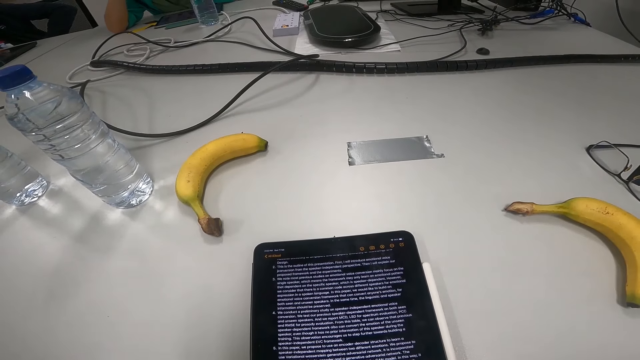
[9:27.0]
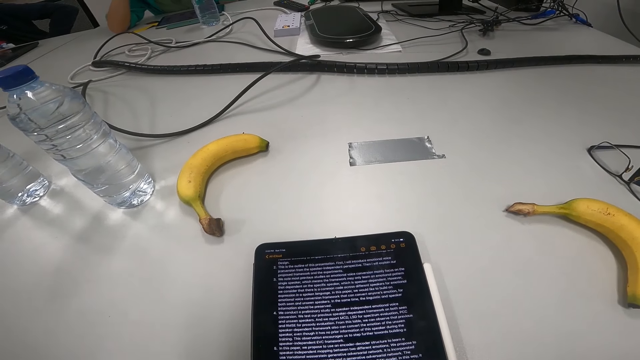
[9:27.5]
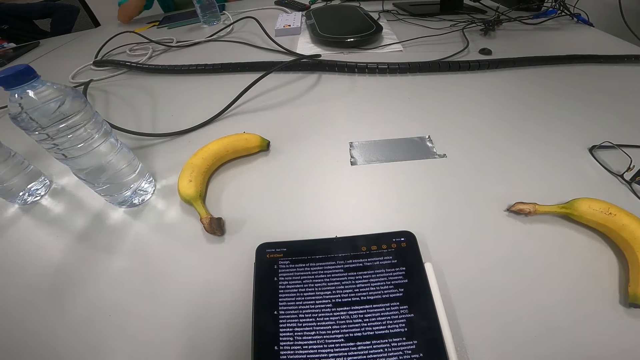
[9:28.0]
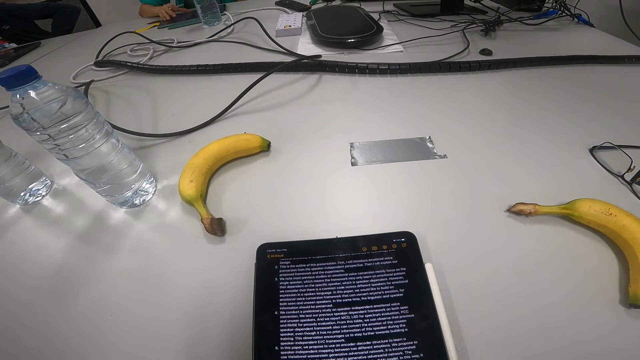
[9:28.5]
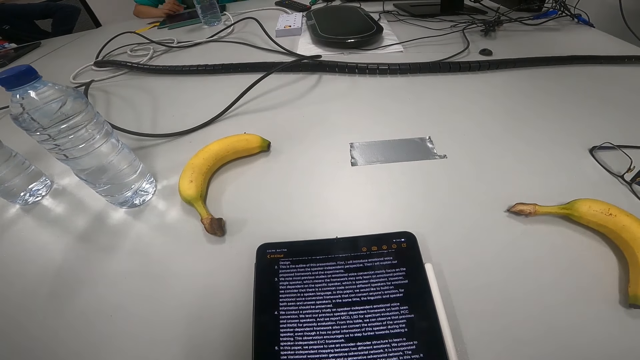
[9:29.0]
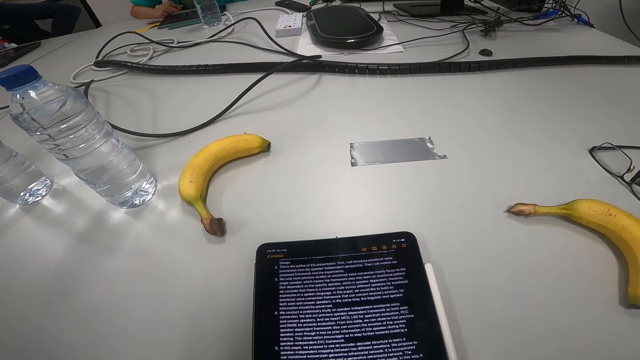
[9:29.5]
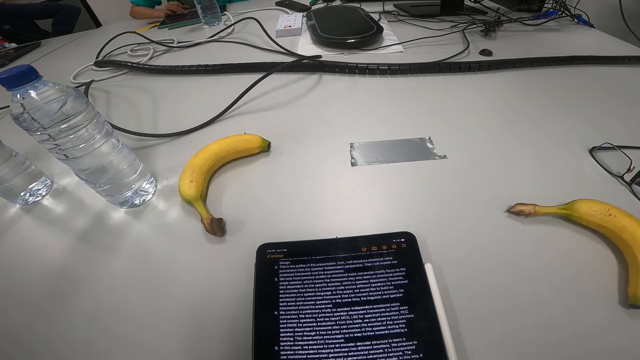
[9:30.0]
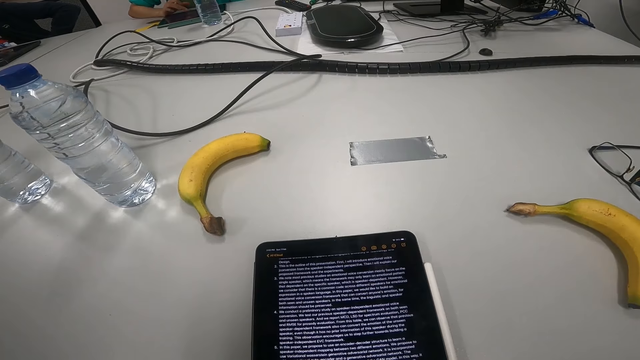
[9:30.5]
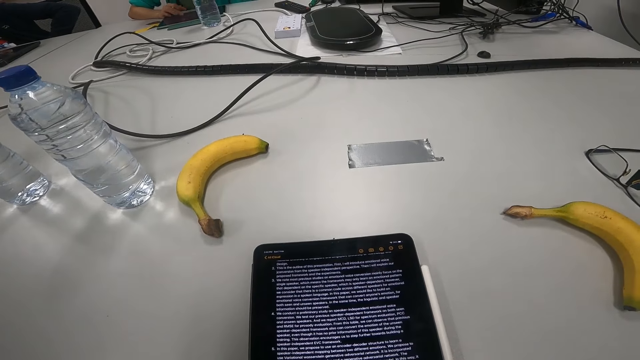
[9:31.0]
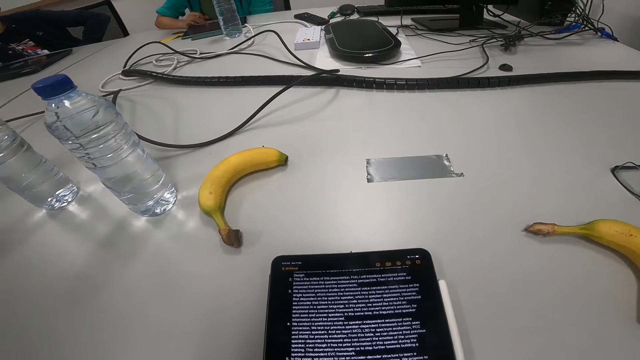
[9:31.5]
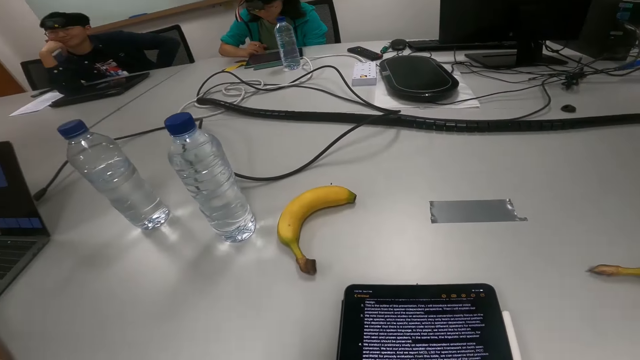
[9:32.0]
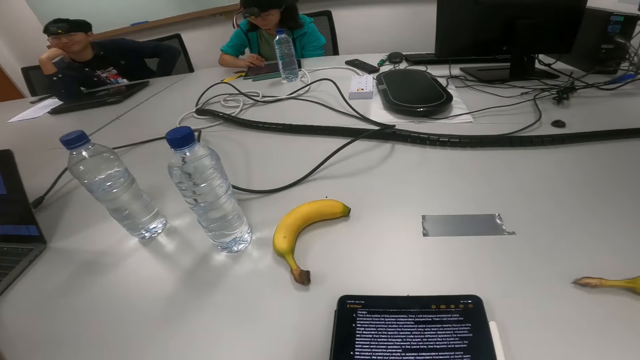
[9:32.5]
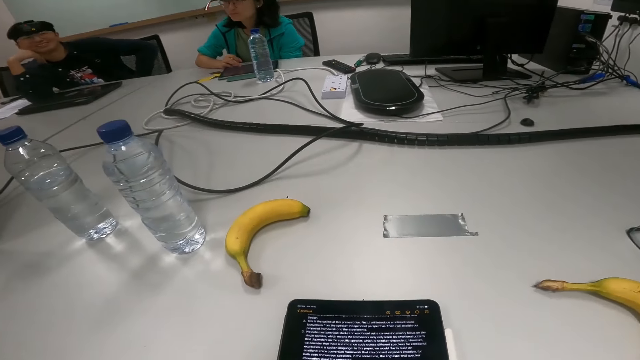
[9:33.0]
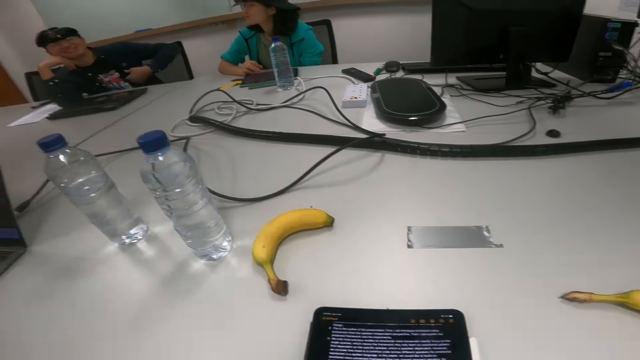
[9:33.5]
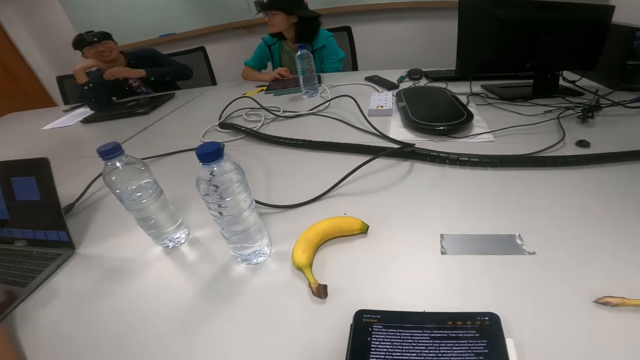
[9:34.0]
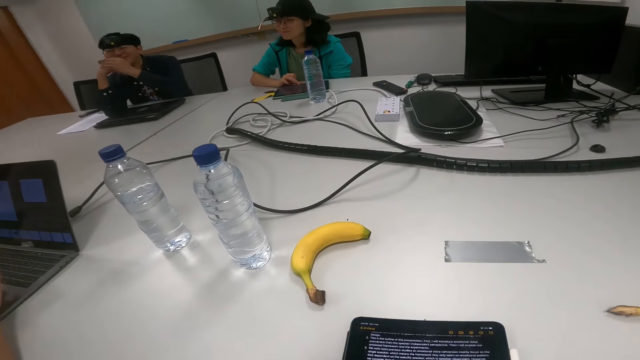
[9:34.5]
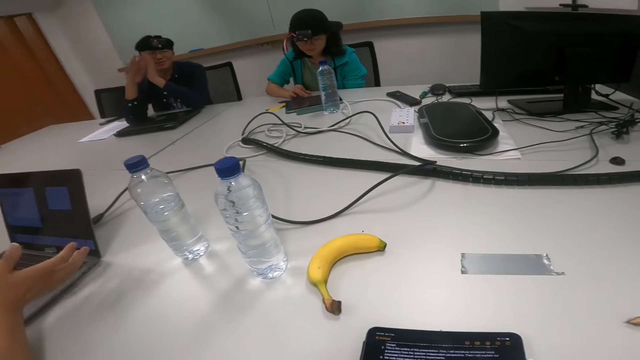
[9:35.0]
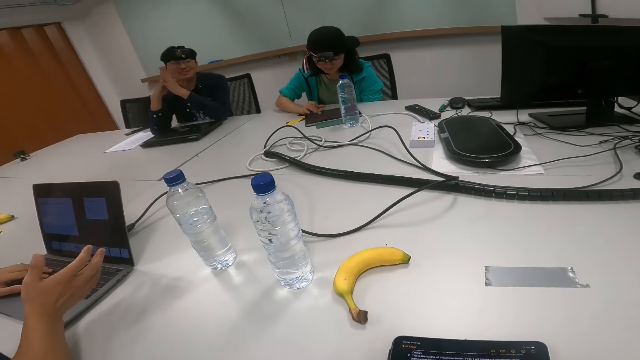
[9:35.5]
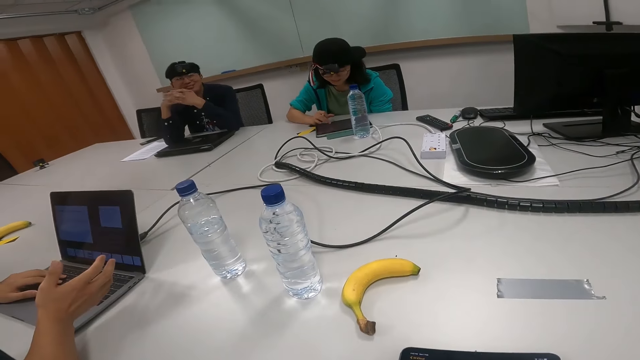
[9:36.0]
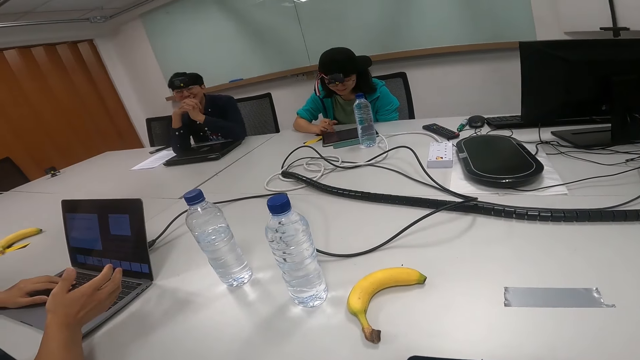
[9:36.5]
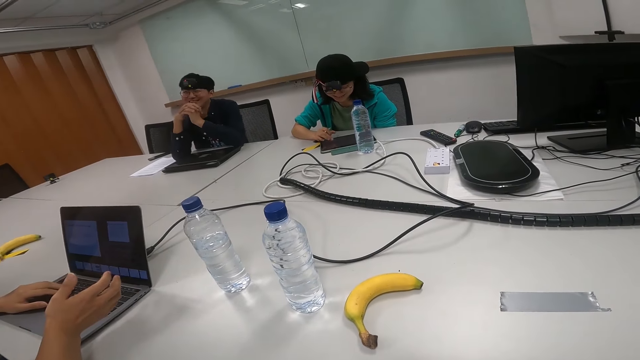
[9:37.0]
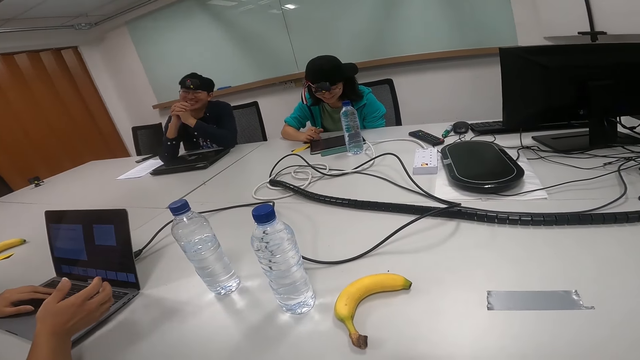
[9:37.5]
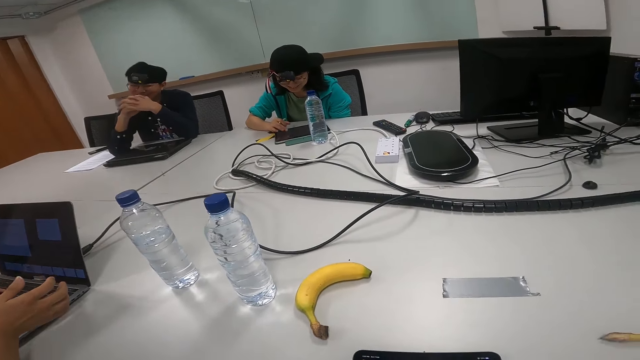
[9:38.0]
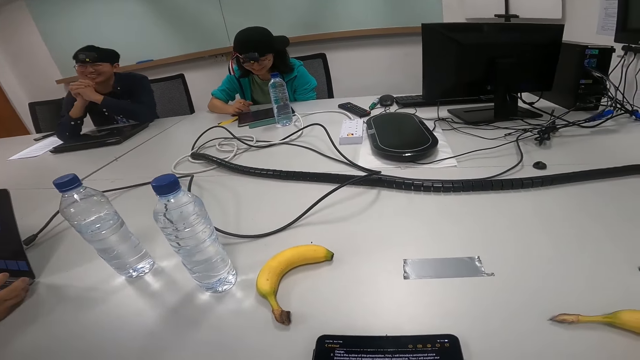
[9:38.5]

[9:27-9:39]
A person dials a phone. Someone talks. Another person puts a hand on a table and attaches the palms.

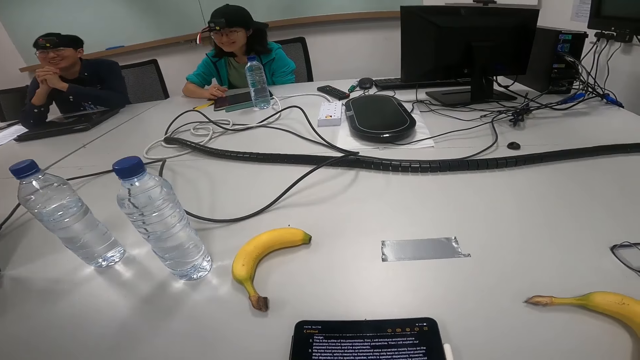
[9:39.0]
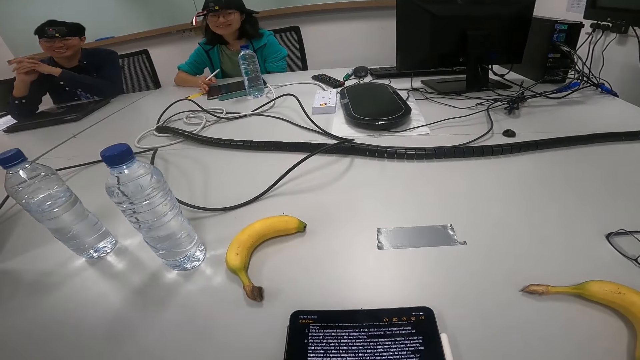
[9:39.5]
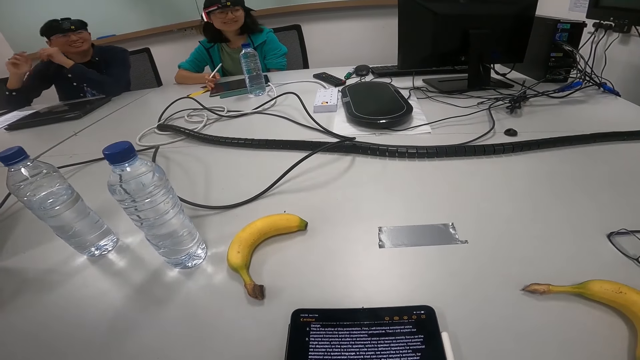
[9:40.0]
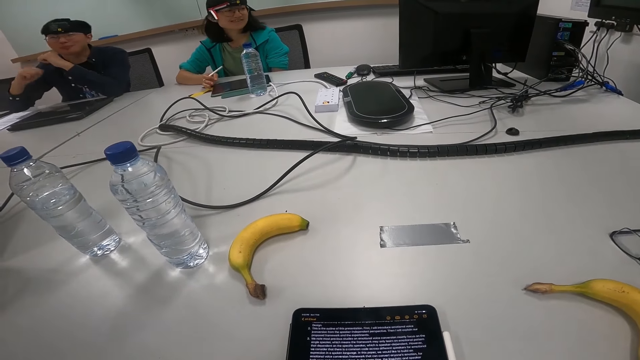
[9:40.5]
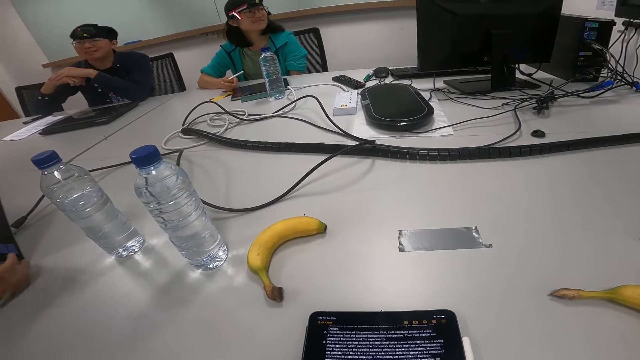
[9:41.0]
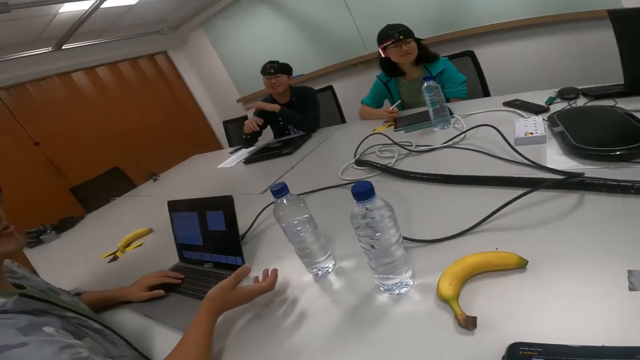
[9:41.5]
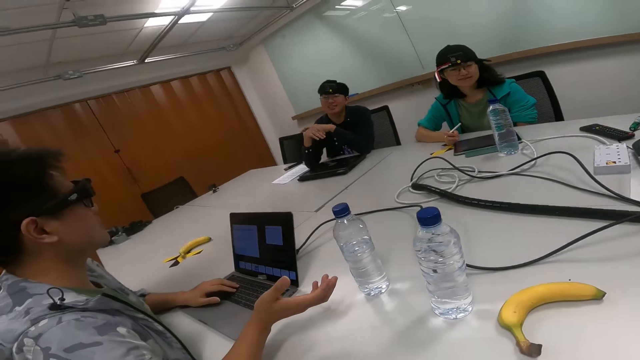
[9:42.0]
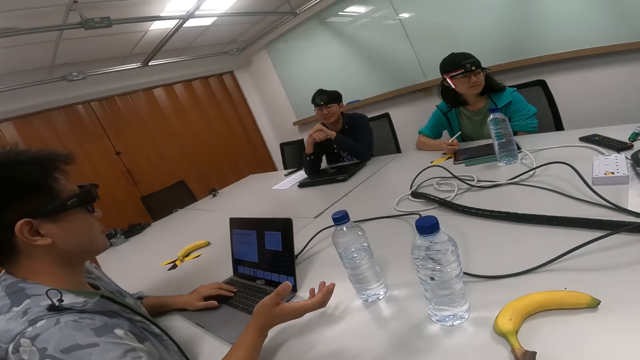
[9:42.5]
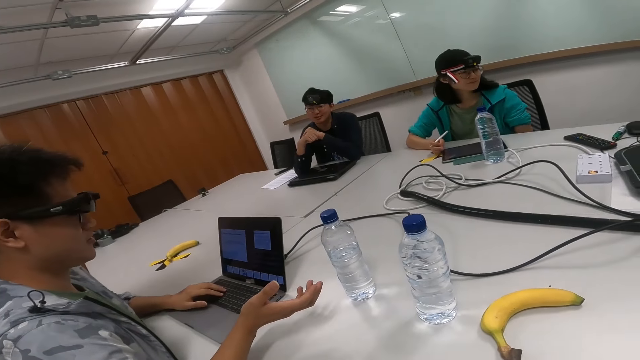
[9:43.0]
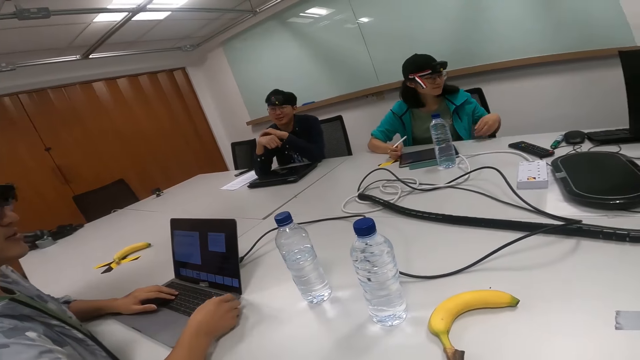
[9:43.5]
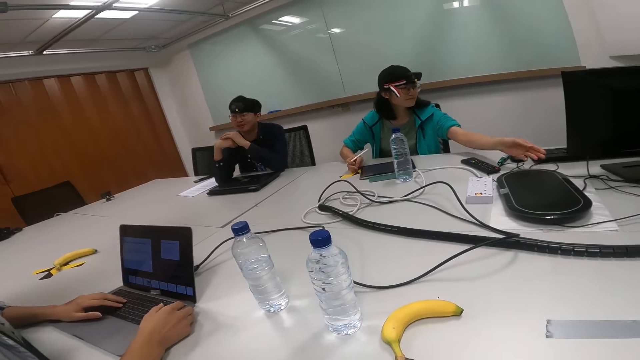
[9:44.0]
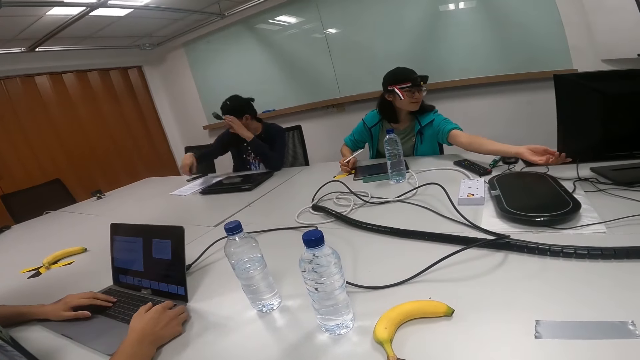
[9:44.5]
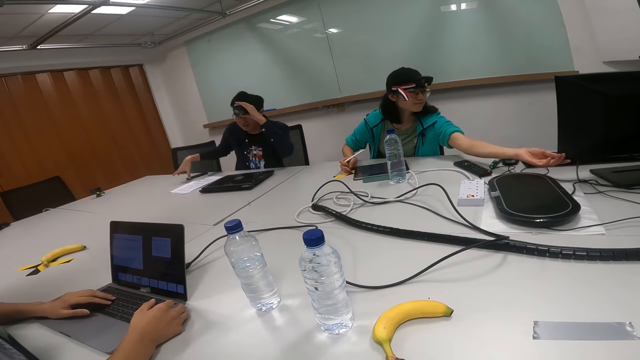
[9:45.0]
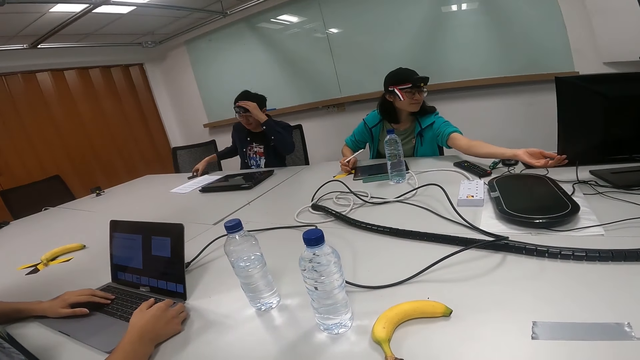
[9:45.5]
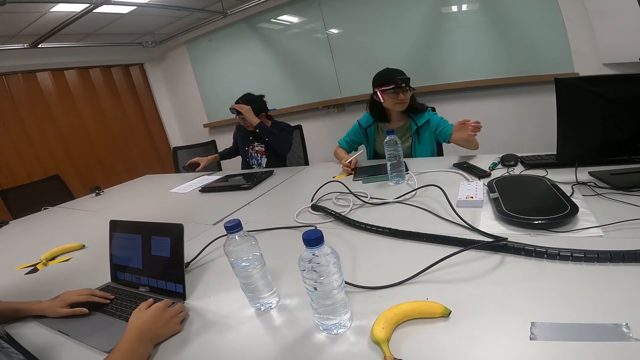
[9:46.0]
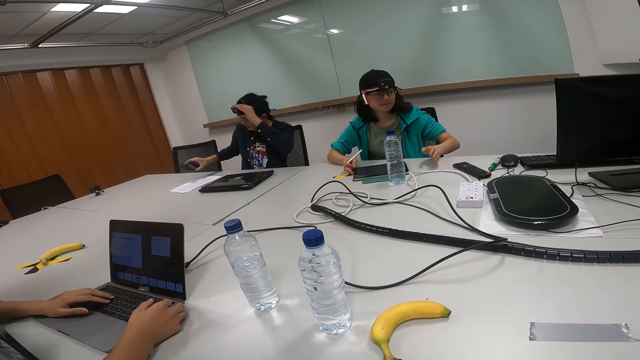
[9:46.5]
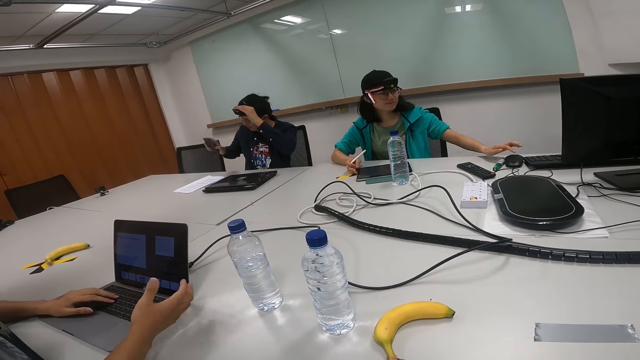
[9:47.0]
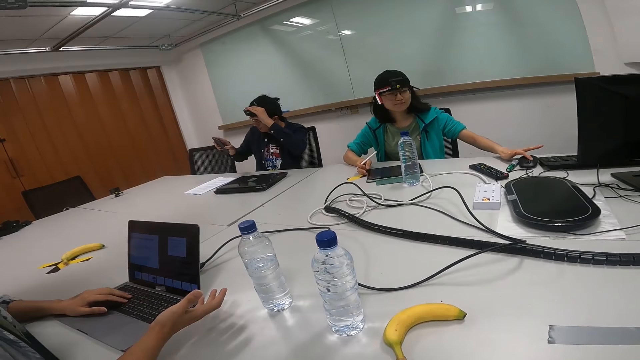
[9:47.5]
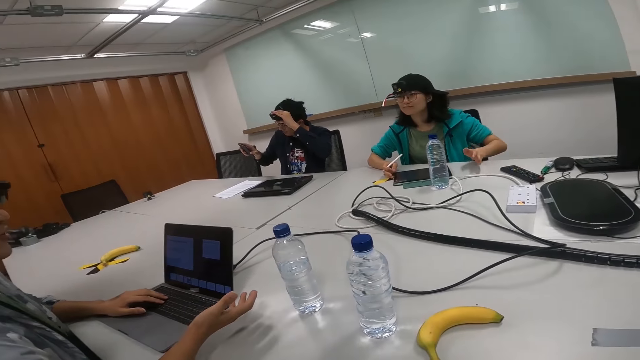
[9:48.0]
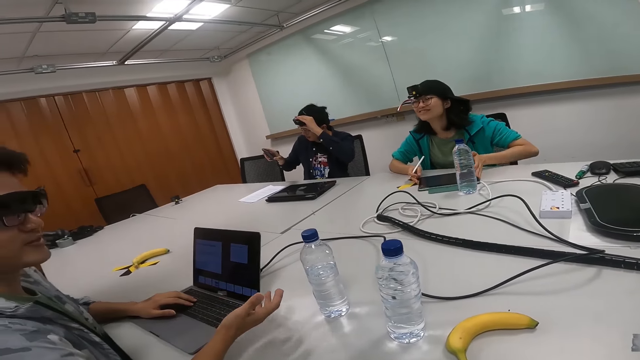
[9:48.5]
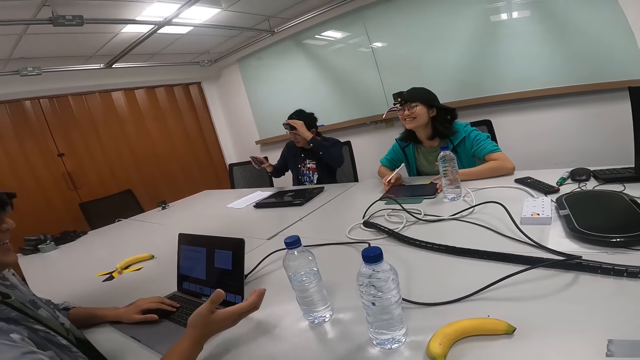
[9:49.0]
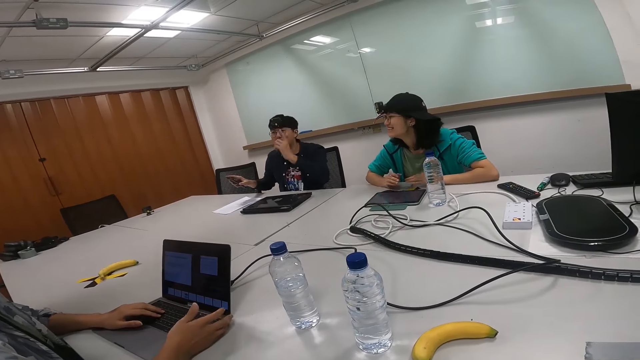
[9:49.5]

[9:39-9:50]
A person lifts a hand. Another person sways a hand. Someone talks. A third person clicks on a desktop. Someone else talks. The first person aligns a camera on the head and picks up a phone on a table. The third person clicks on a mouse on the table and moves a tablet on the table. The one who talked first laughs with the one who talked second and another person.
